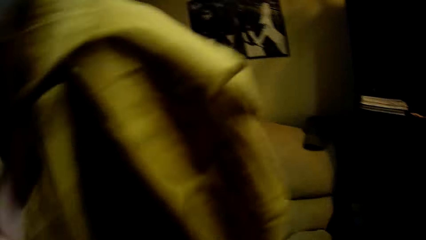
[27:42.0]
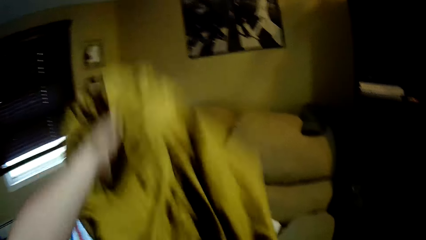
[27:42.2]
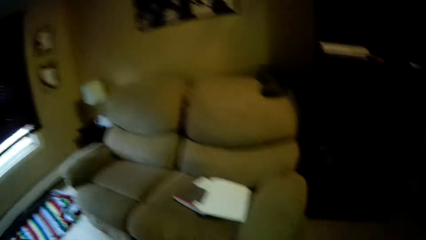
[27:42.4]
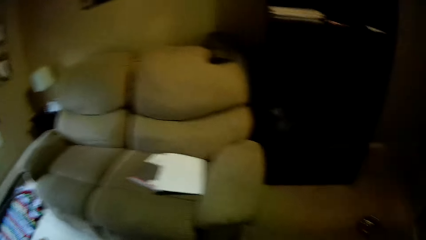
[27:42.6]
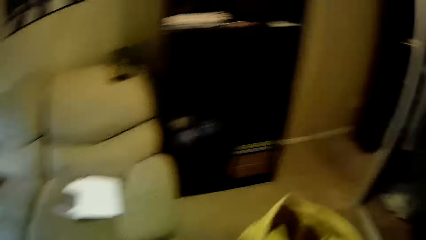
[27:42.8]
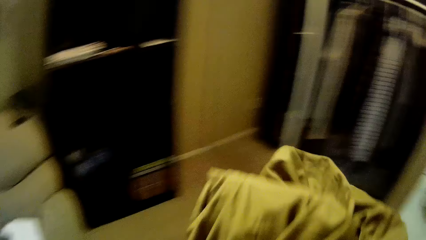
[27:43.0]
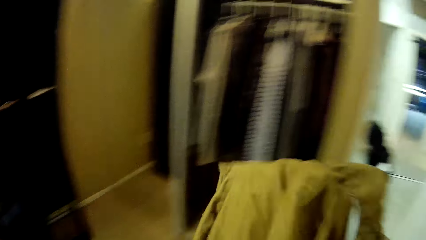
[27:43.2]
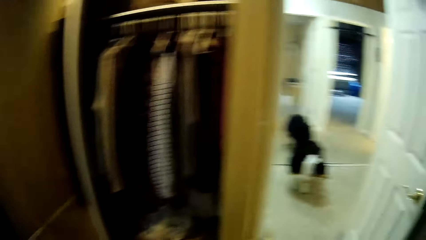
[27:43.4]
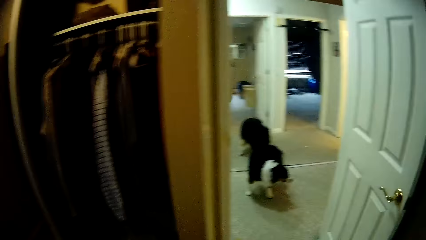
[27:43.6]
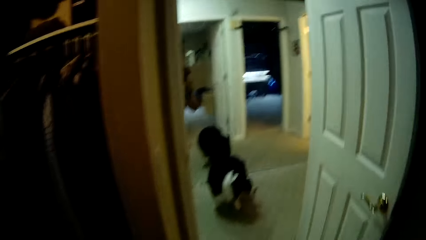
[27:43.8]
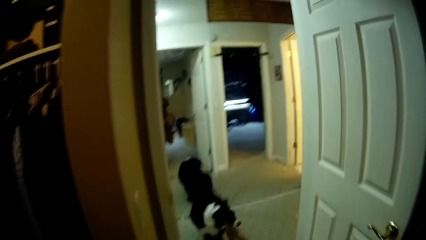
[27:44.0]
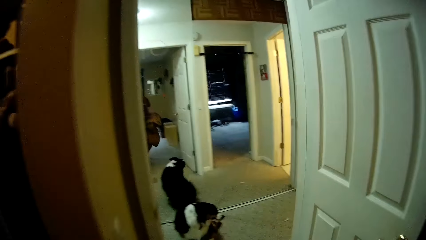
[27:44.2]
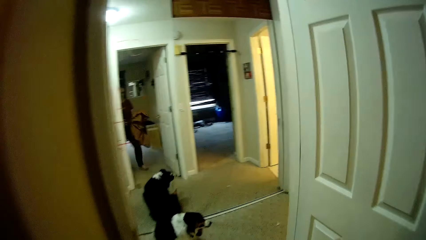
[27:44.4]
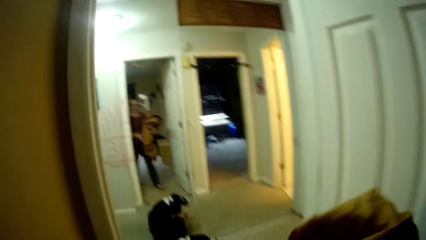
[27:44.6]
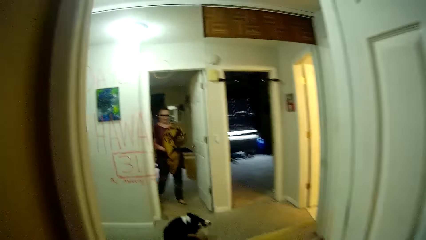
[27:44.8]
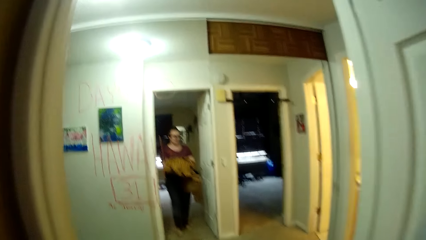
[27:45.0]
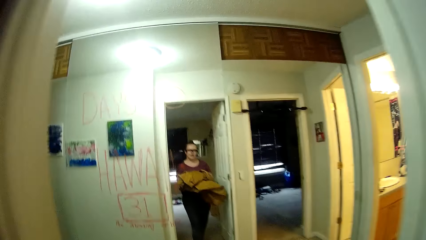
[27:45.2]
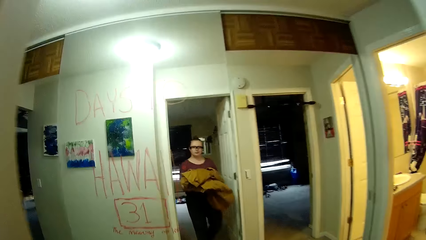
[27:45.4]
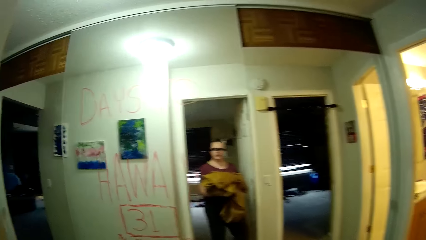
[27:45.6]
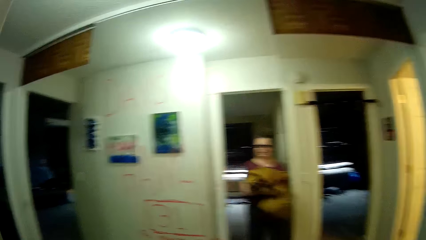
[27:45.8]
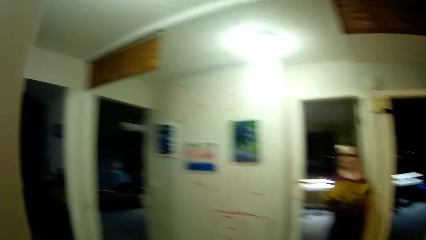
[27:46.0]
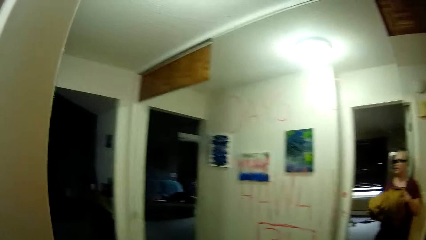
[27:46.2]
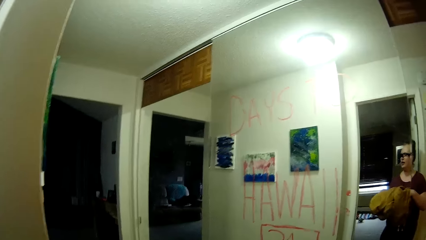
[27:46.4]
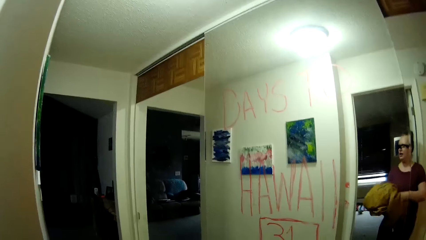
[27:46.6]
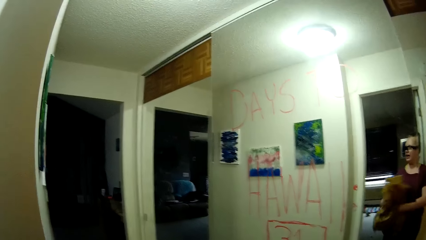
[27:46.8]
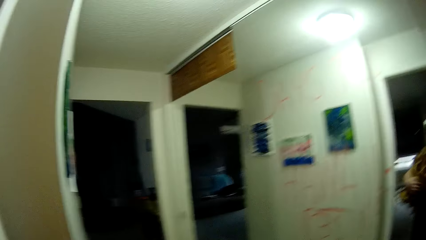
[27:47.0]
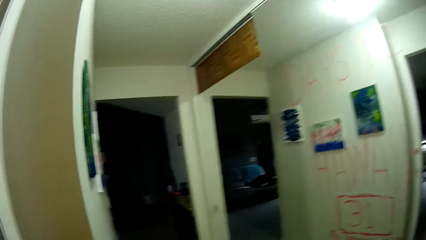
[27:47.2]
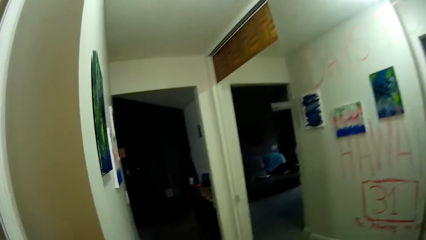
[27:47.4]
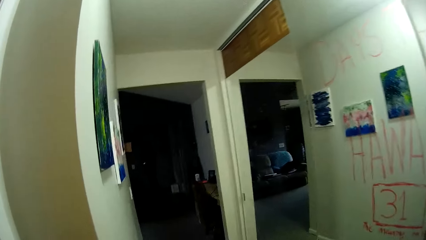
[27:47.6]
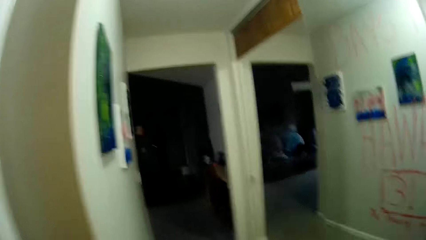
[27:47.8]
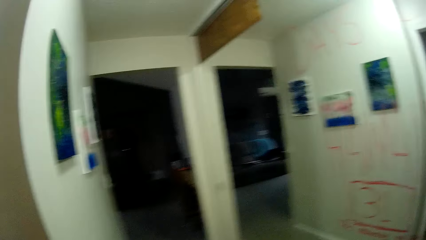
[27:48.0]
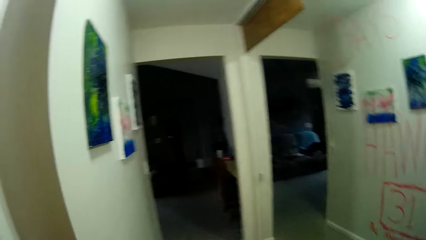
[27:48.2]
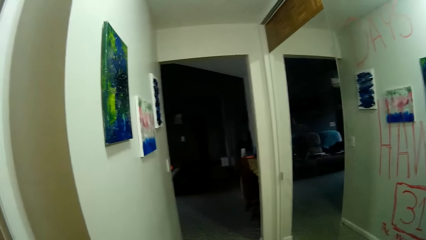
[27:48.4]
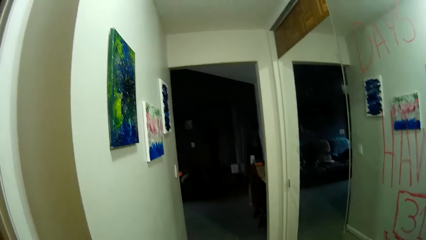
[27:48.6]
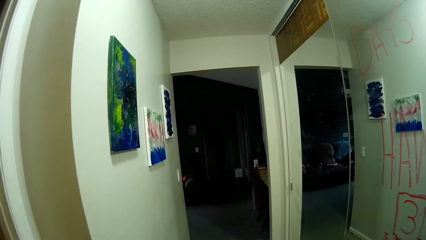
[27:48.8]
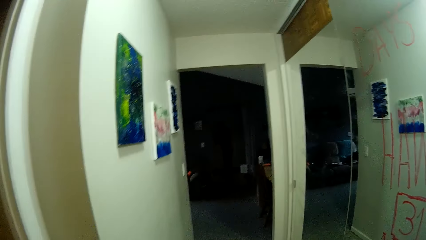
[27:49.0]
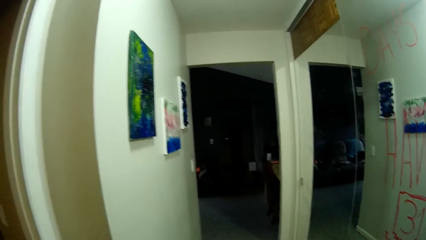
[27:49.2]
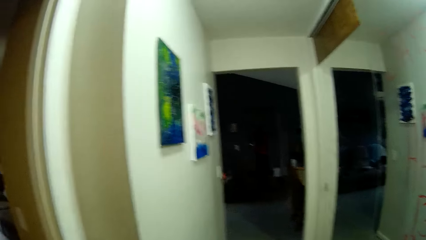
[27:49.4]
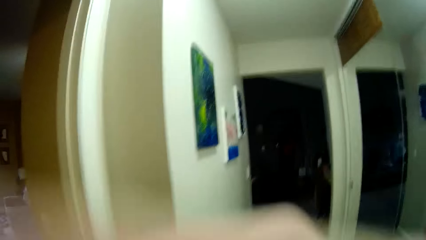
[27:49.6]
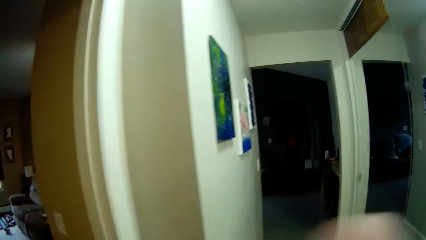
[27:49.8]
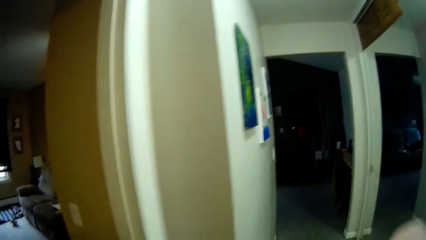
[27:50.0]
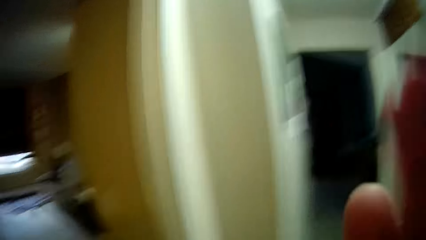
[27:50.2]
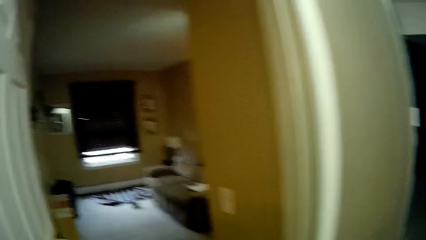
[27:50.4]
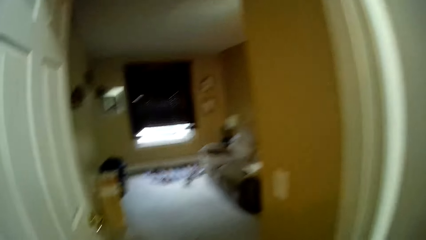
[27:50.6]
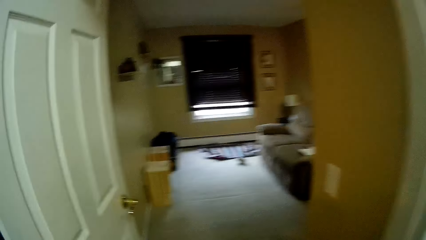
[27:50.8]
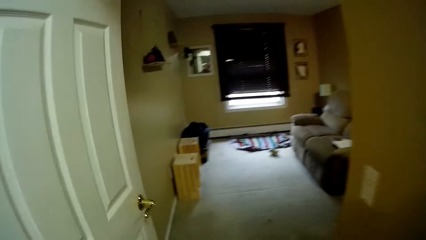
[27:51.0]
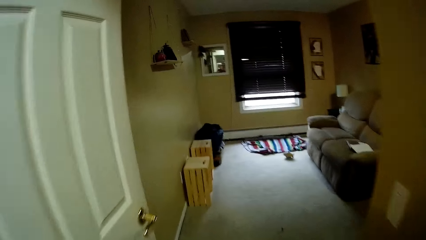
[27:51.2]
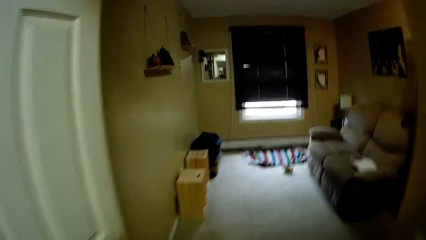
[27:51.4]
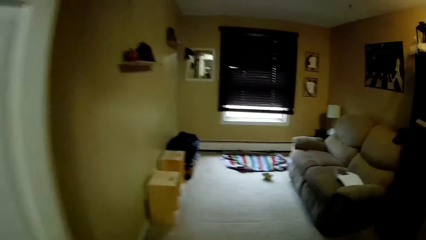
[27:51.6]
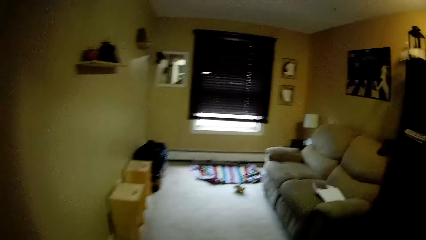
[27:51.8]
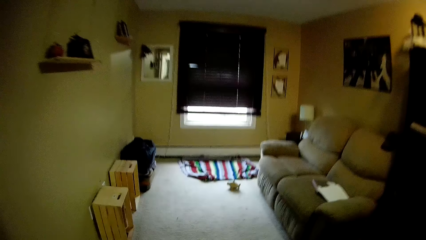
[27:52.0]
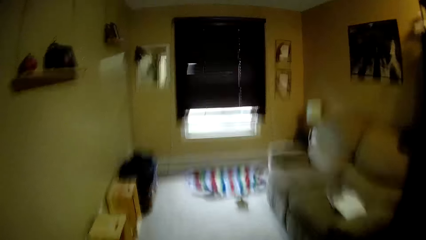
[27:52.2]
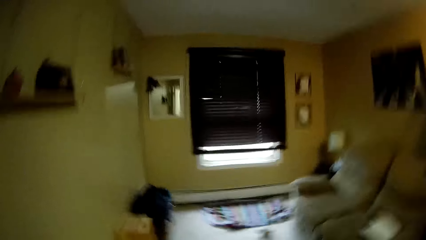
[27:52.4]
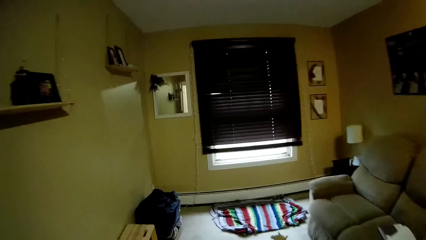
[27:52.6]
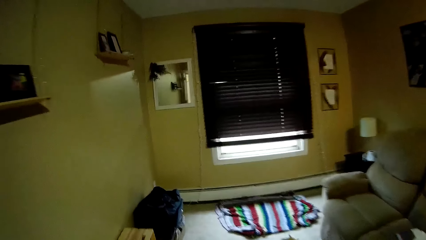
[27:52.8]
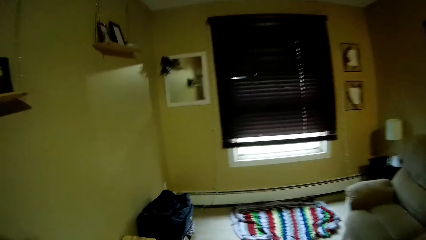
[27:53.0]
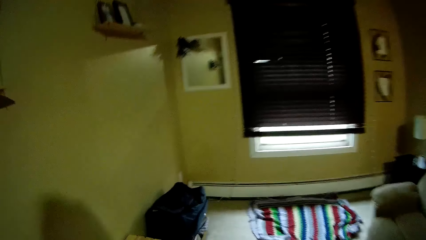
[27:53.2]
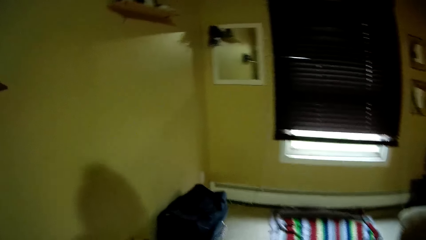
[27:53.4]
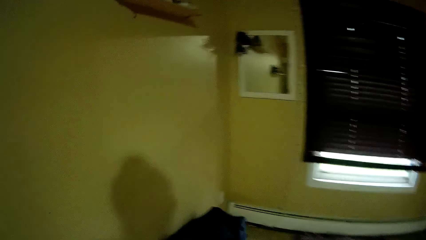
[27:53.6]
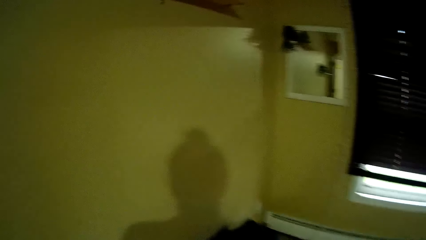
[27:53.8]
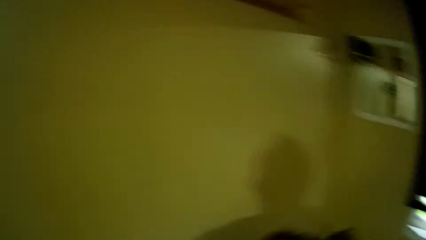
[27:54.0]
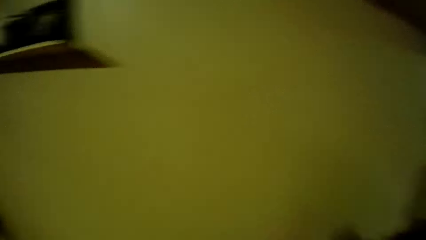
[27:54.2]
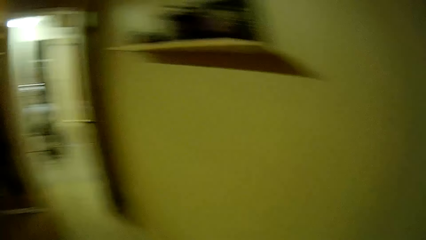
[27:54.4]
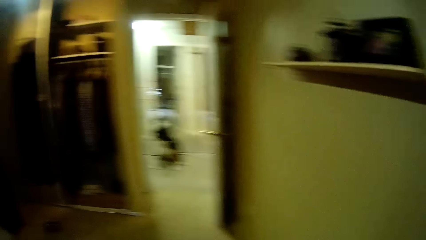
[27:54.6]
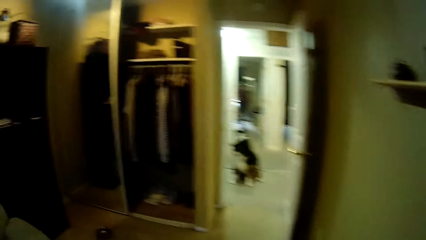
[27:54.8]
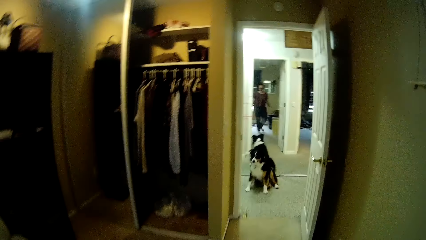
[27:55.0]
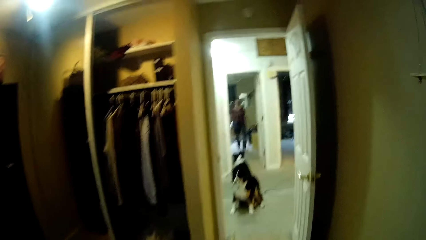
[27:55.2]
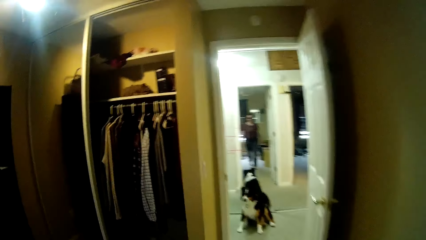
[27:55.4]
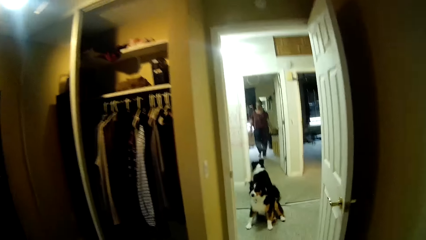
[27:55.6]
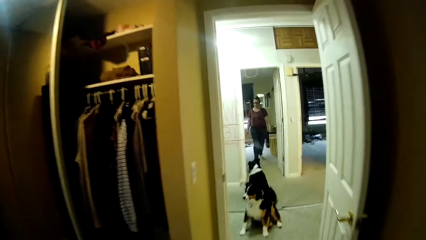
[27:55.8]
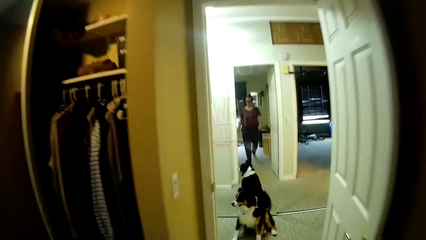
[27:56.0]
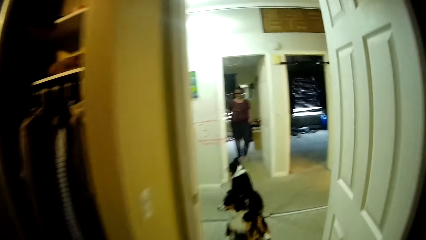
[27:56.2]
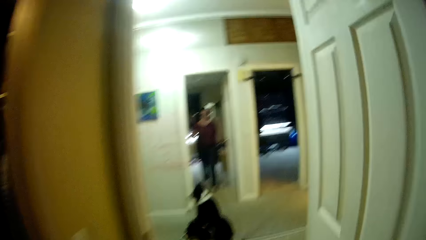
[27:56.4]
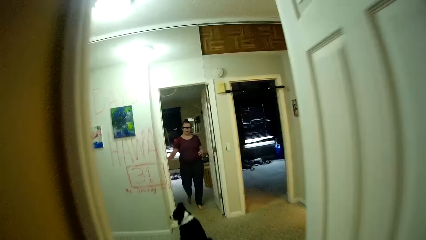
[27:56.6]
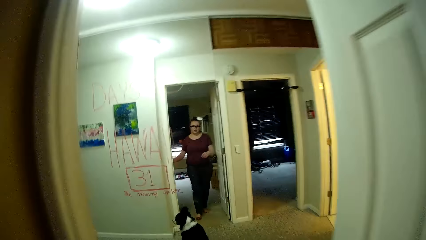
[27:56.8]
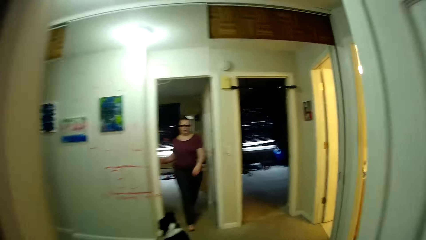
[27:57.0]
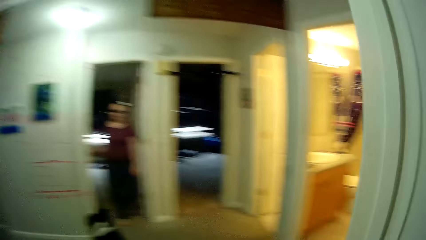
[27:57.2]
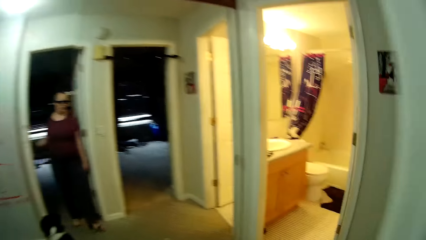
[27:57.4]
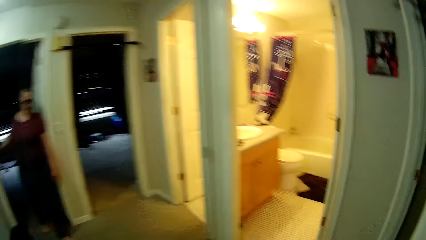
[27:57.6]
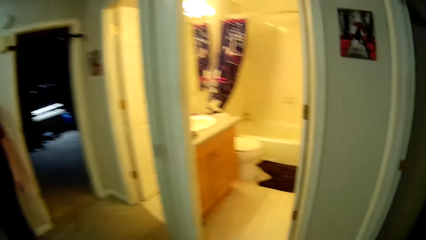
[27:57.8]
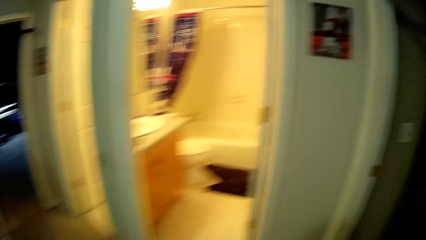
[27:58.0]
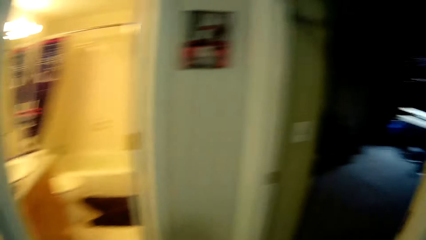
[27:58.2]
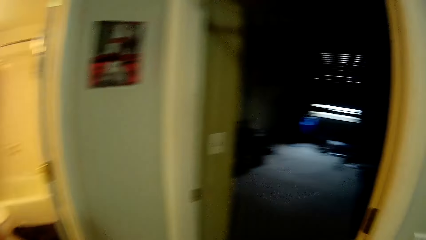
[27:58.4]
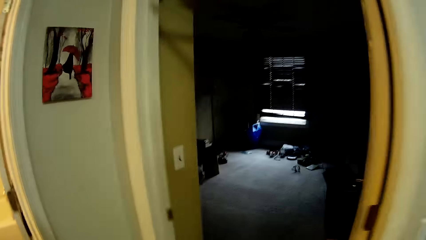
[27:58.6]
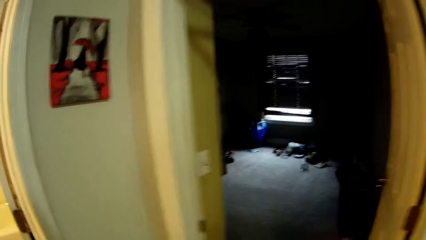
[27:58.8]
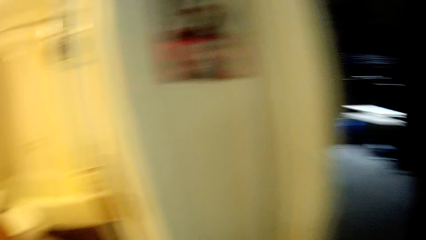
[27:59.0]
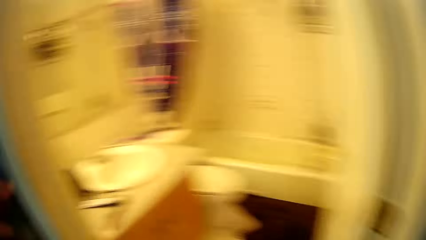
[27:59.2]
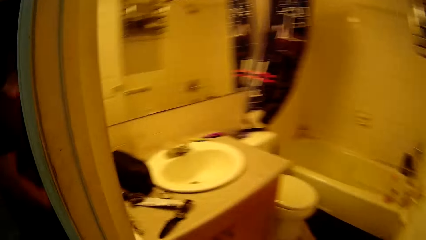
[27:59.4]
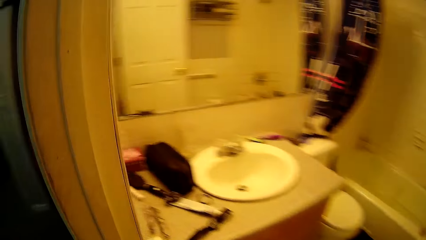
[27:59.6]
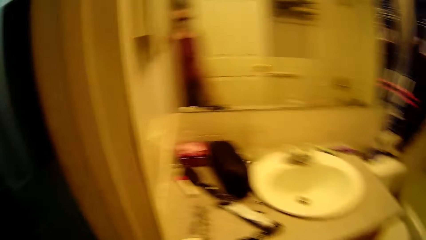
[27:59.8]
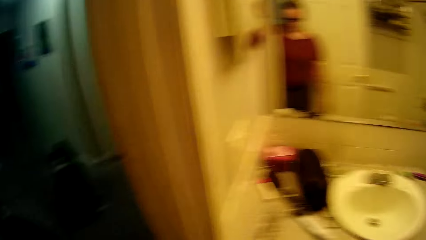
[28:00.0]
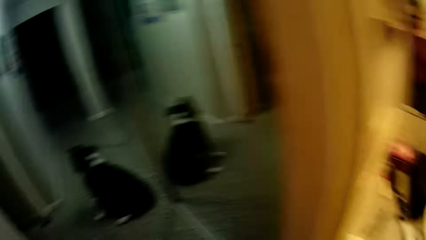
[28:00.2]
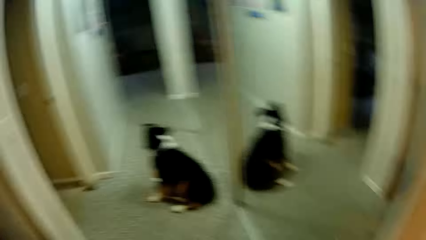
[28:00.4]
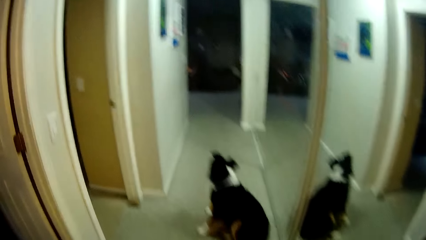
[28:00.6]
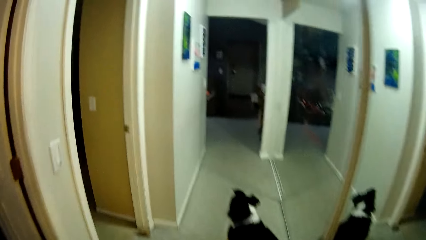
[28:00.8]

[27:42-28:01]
The camera wearer interacts with a man. She picks up clothes and drops the clothes. She interacts with the man. She pokes her eyes with her right hand. She takes the clothes from the man. She looks around.
